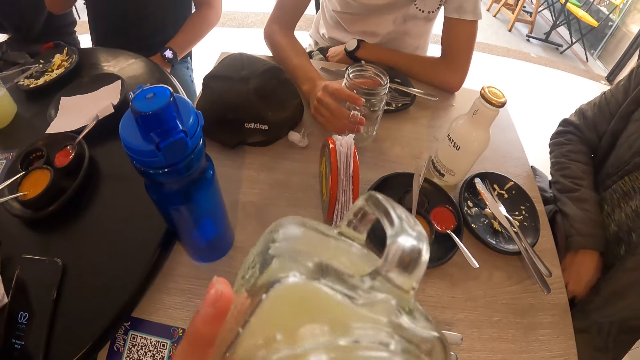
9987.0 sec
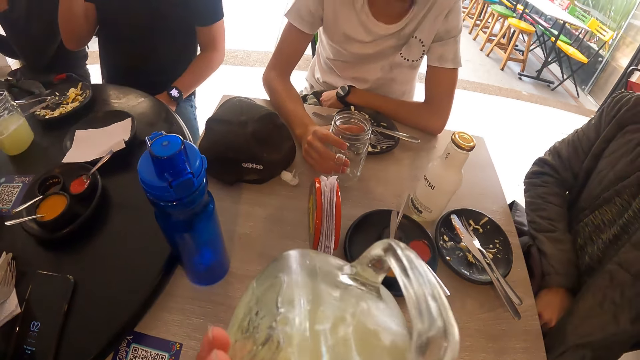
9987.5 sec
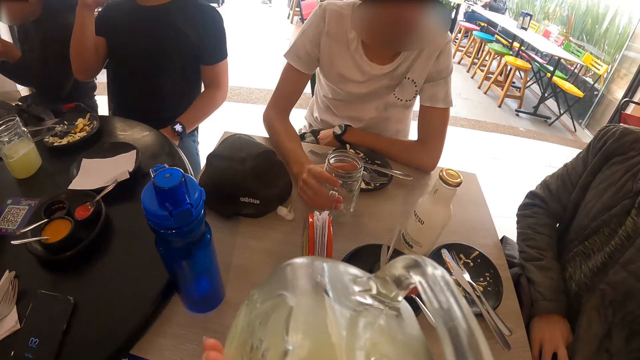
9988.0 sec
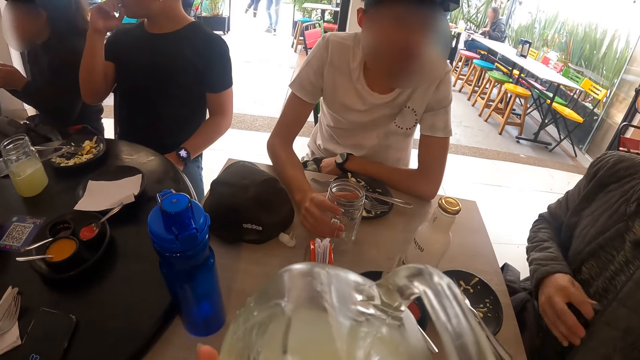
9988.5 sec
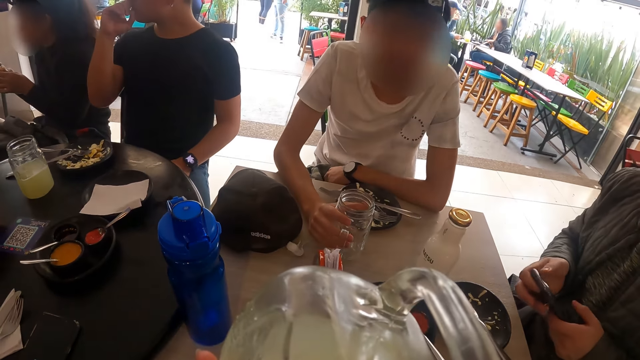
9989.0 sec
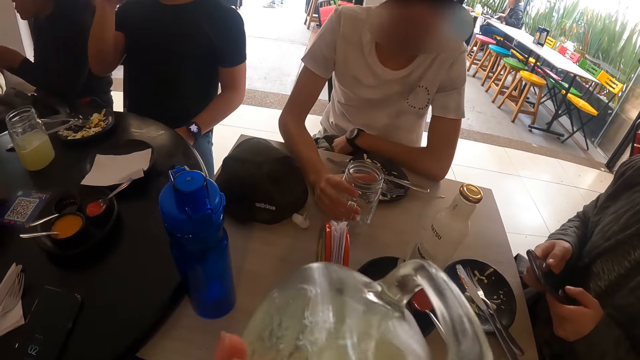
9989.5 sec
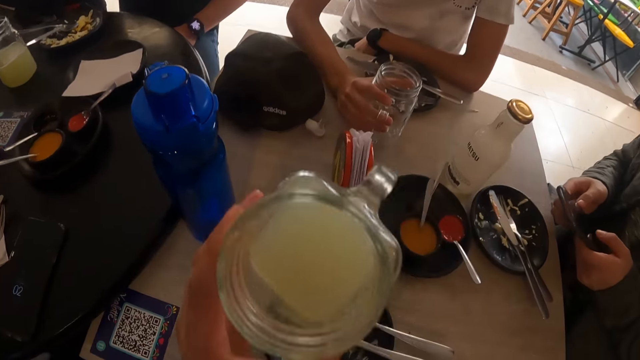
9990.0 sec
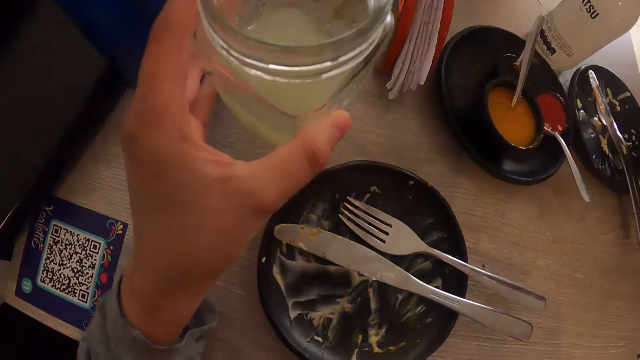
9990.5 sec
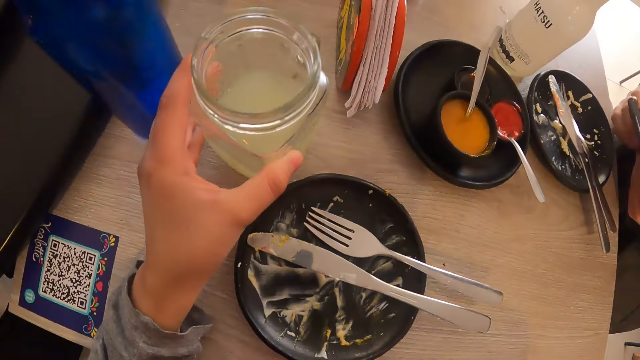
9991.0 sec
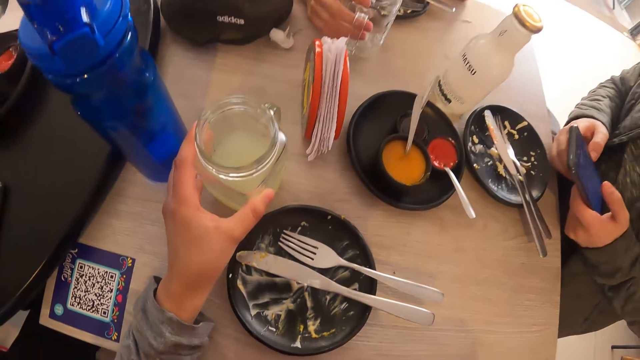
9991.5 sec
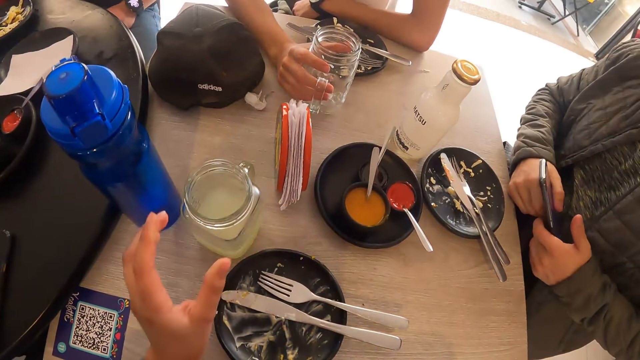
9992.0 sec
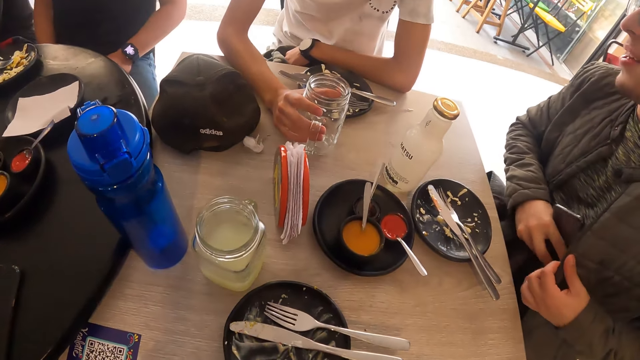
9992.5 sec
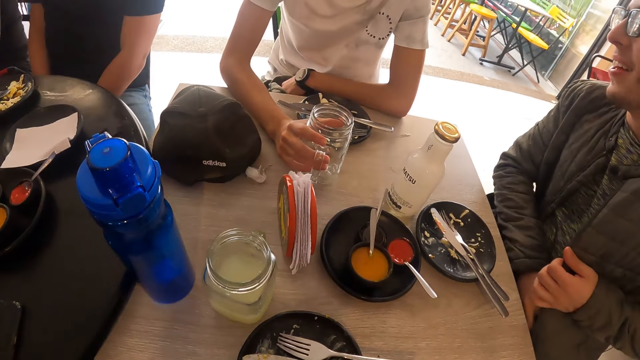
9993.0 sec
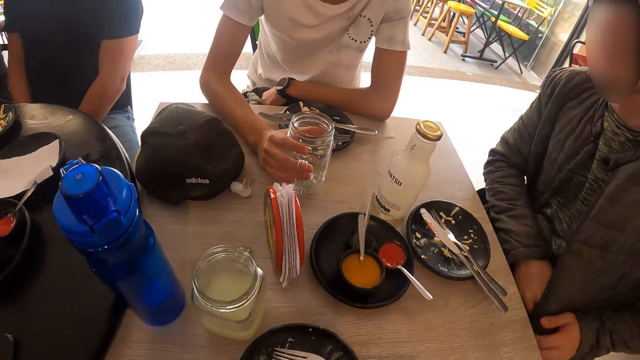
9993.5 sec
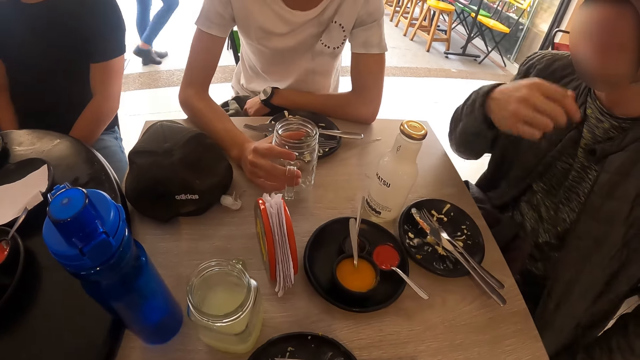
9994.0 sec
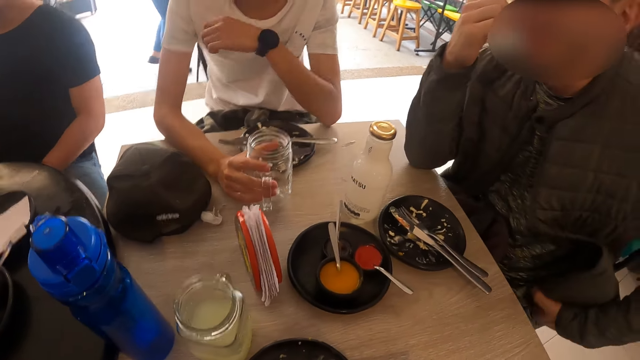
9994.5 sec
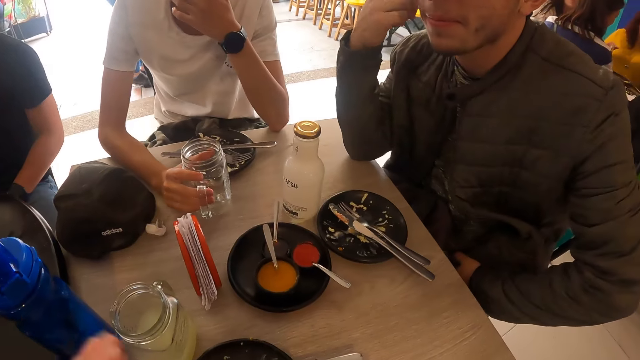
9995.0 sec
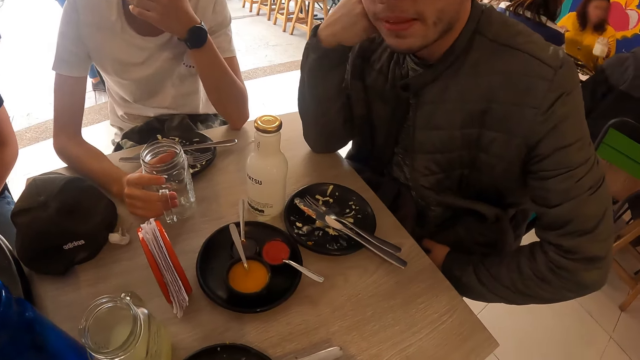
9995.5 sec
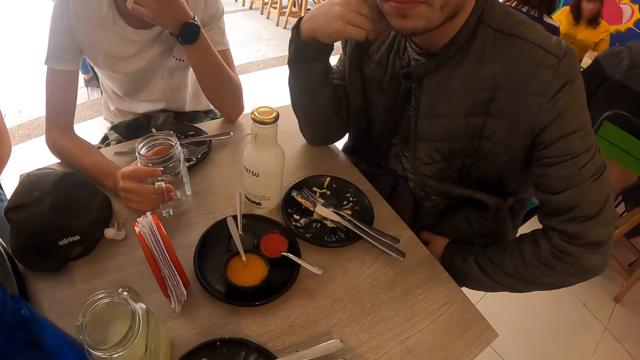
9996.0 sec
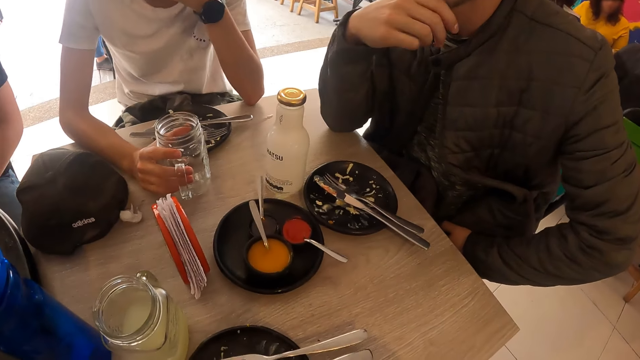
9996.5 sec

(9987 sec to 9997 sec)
The camera wearer drinks juice from the mug in his left hand. He takes the drink. A man takes out a phone from a jacket with his right hand. The man operates the phone with both hands. The camera wearer drops the mug on the table with his left hand. The man places the phone in the jacket with his left hand and touches the face.

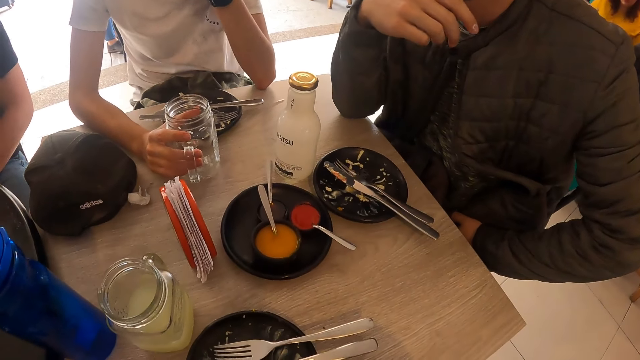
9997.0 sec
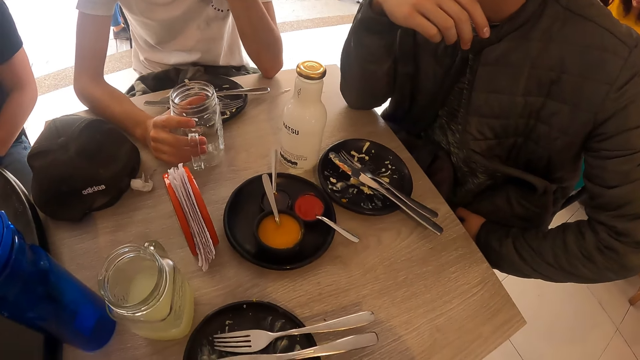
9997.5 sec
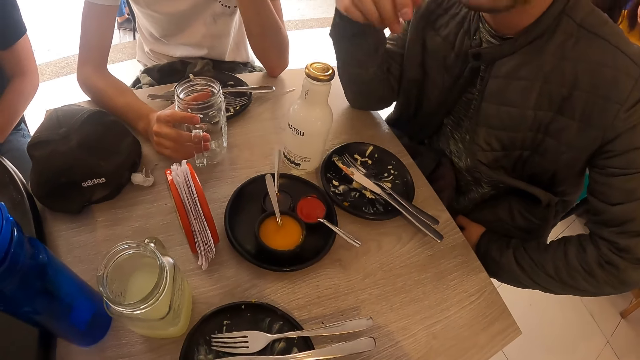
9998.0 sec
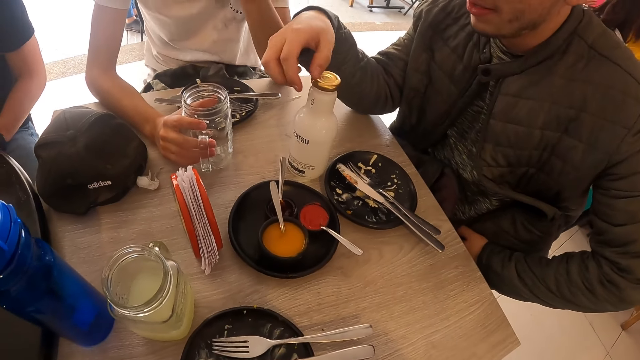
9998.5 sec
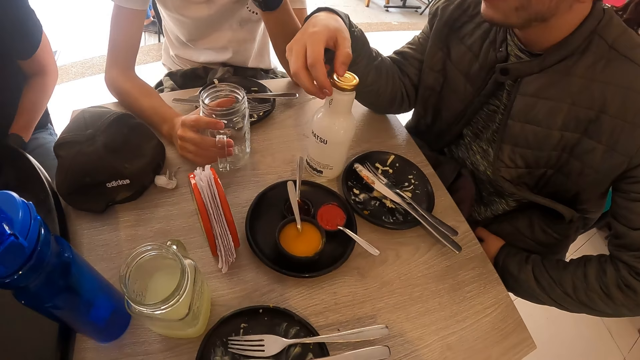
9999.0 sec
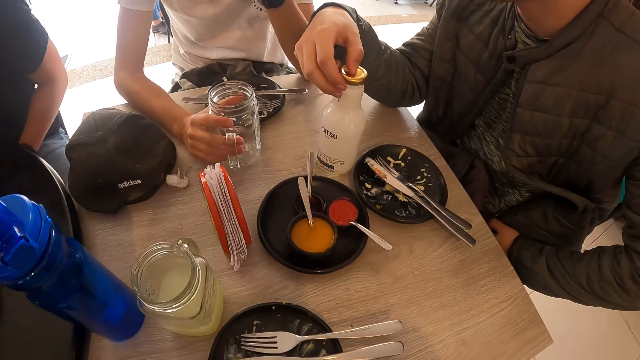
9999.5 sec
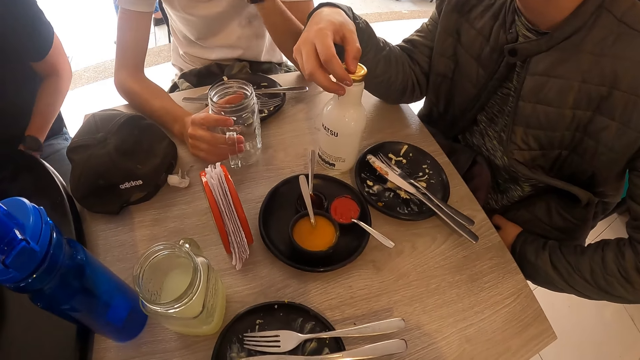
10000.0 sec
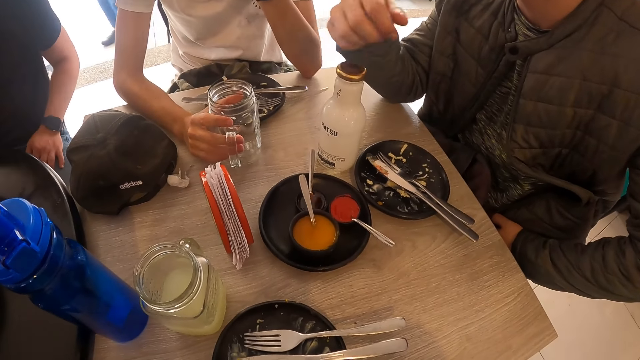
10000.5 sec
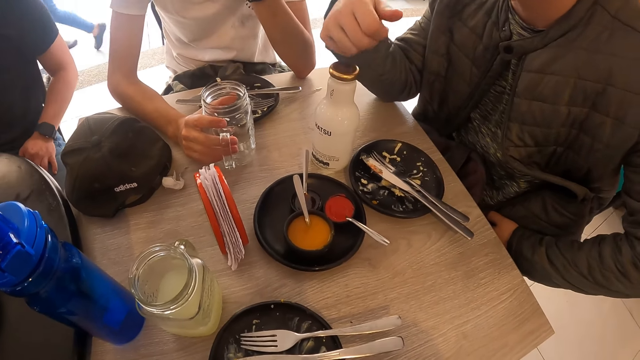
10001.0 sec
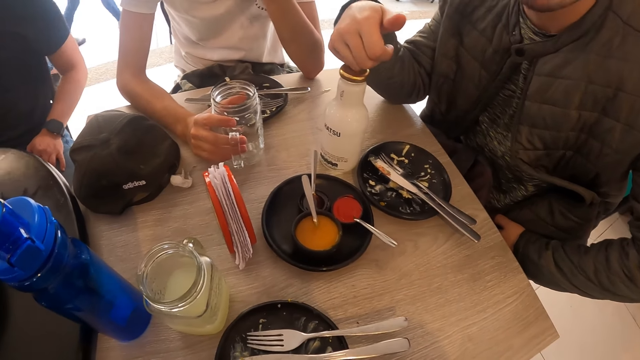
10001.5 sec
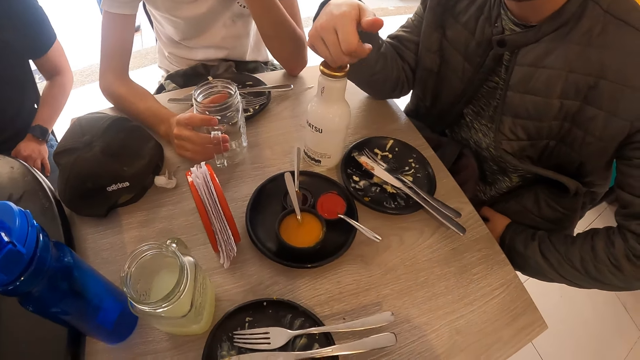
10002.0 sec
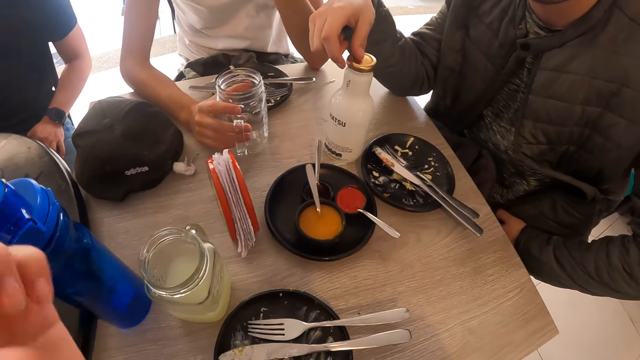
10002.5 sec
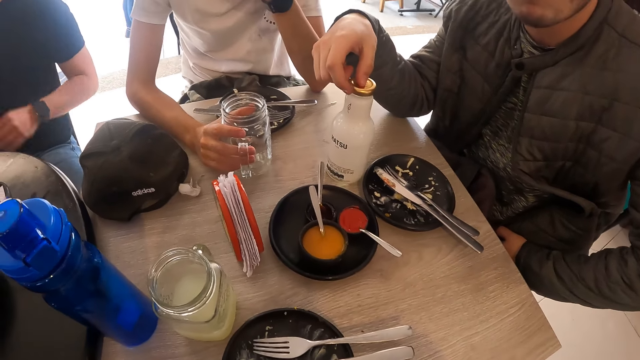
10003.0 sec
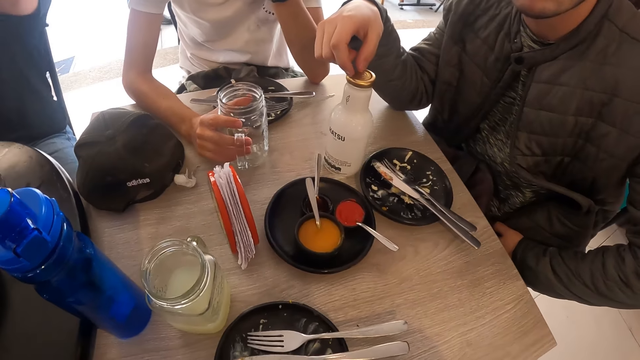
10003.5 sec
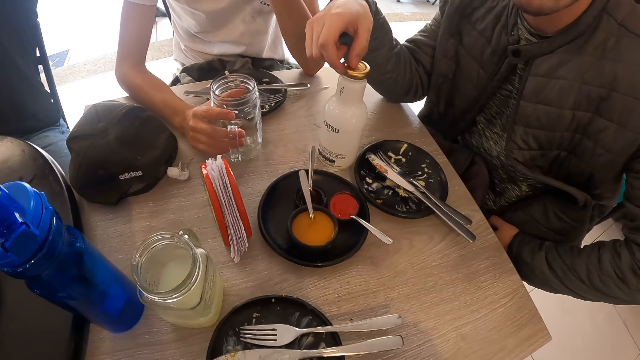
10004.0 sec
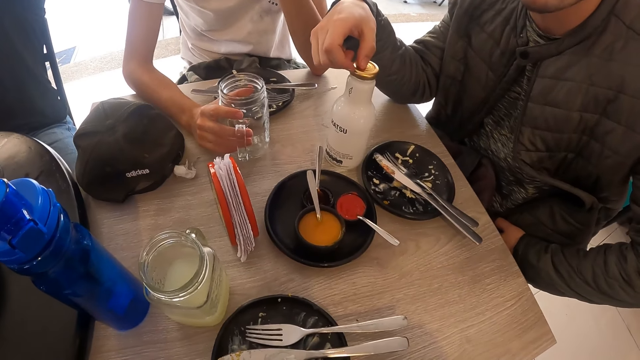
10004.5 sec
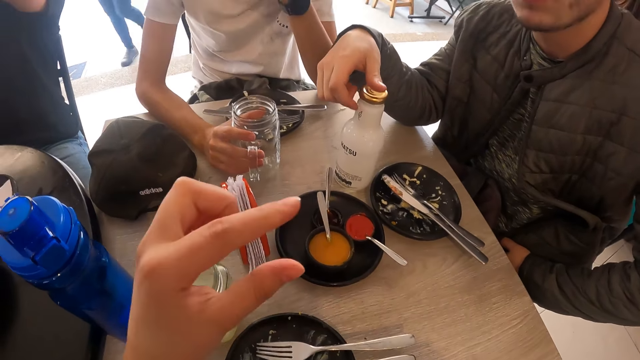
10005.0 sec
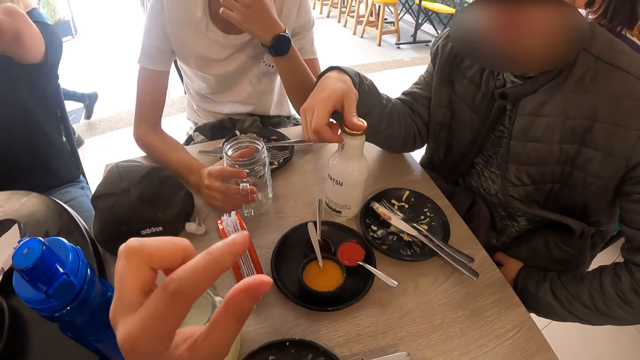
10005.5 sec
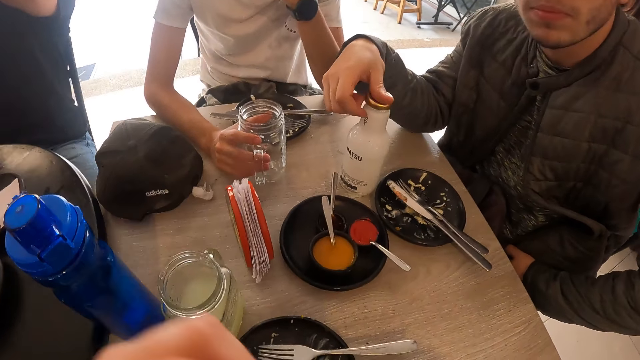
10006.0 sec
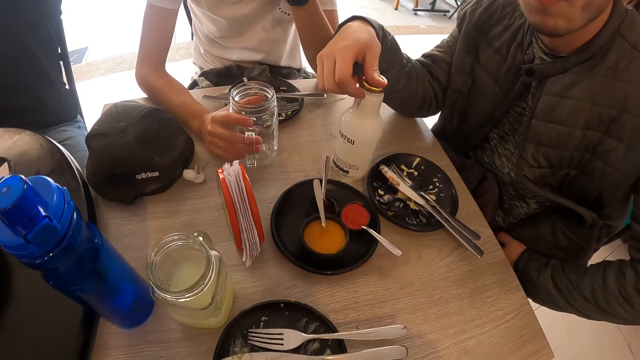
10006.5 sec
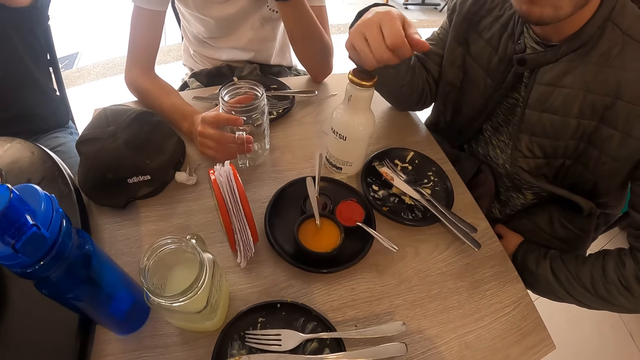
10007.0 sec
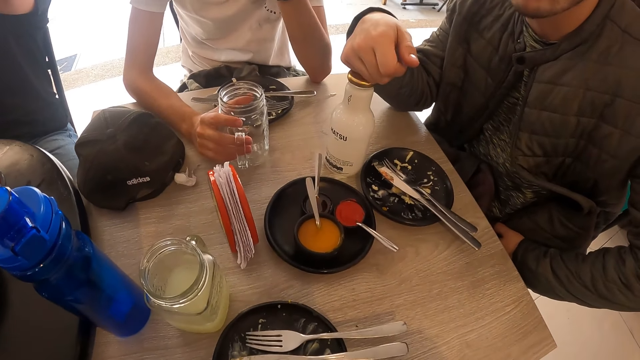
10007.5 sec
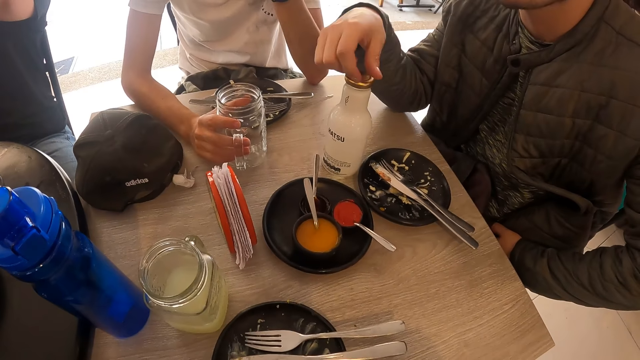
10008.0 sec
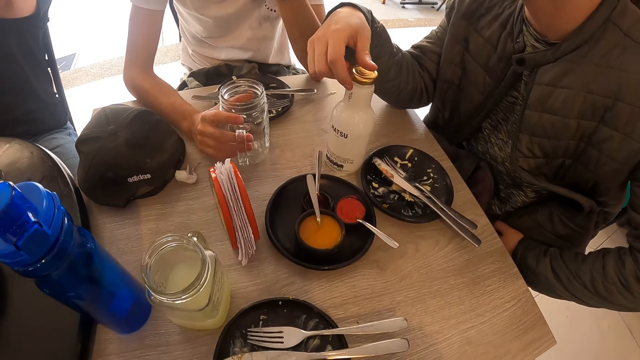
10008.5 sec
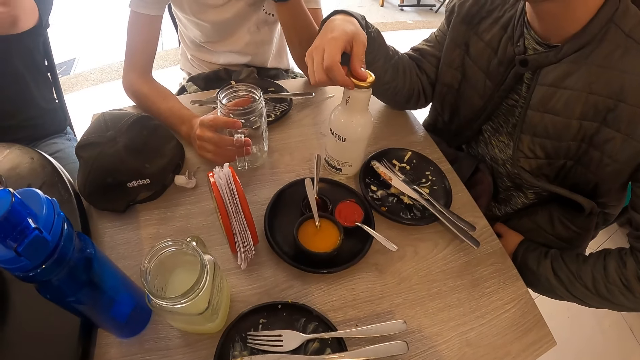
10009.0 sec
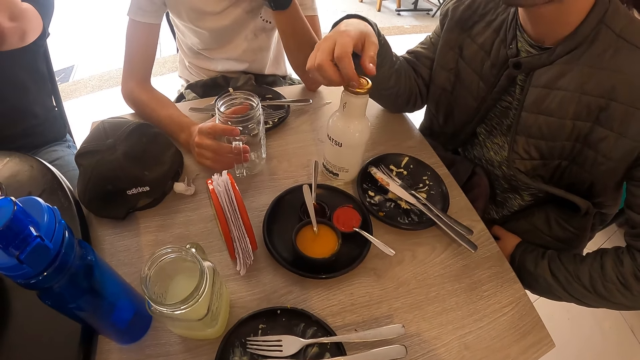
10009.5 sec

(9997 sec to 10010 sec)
The man places his right hand on the bottle on the table. The camera wearer shows his finger.
